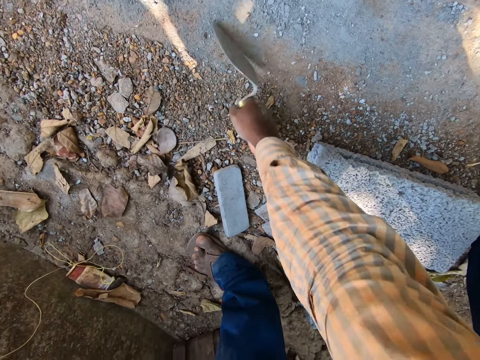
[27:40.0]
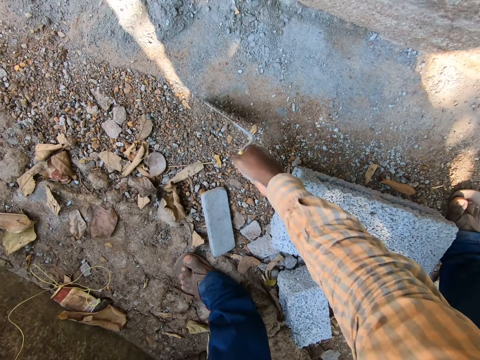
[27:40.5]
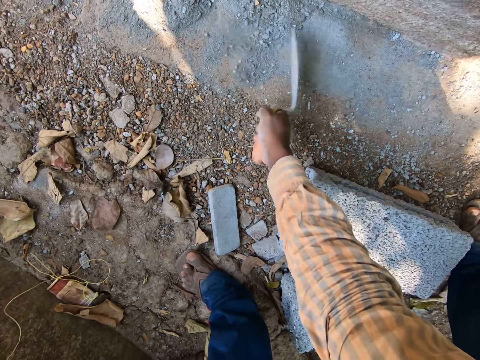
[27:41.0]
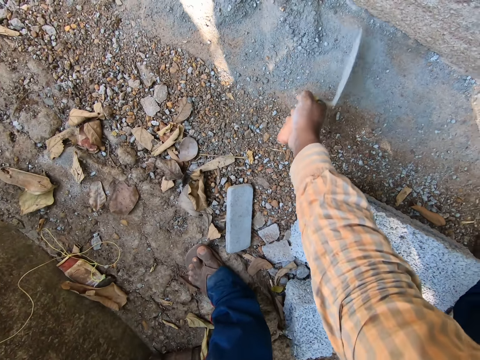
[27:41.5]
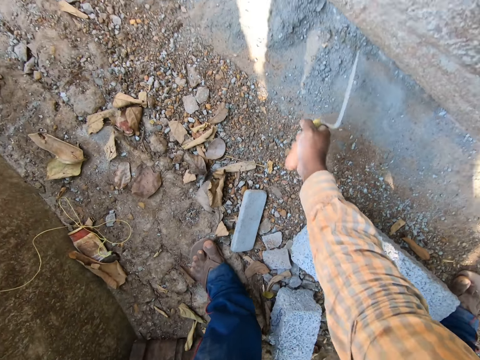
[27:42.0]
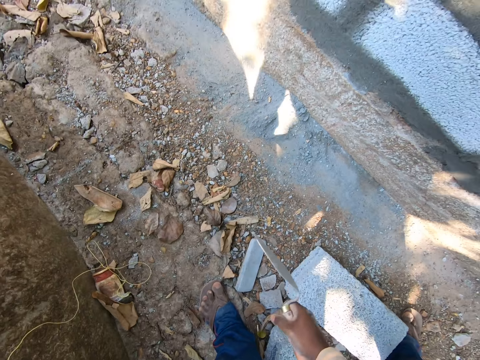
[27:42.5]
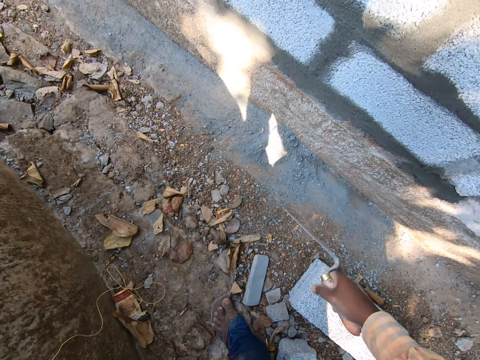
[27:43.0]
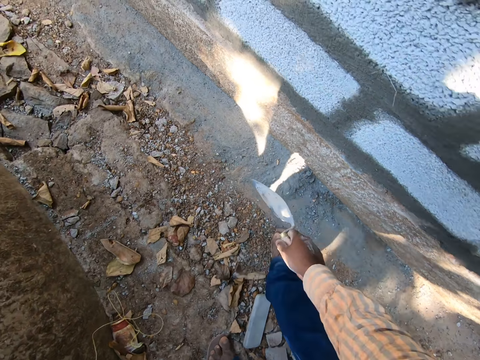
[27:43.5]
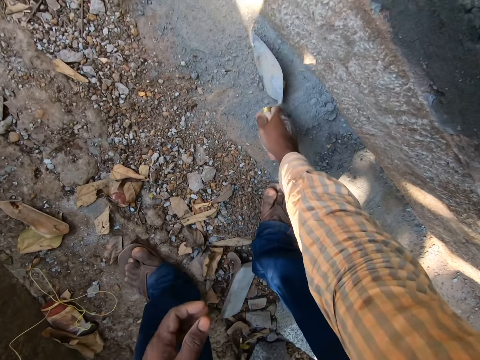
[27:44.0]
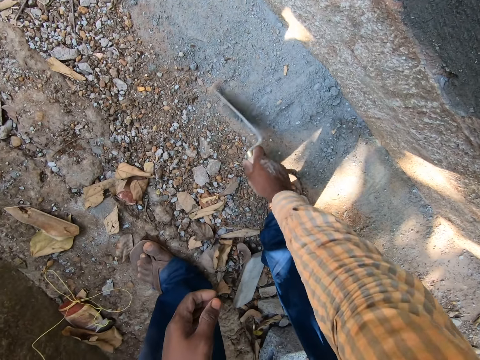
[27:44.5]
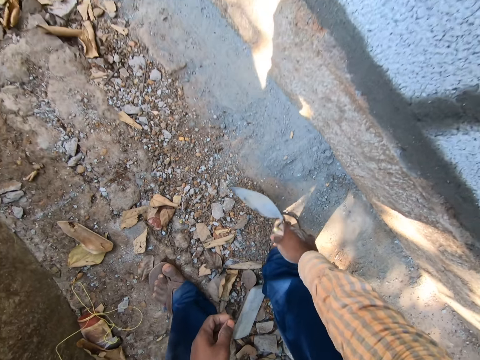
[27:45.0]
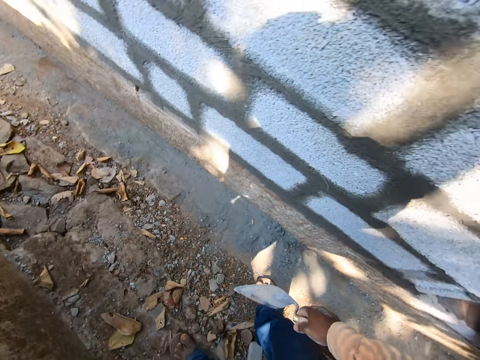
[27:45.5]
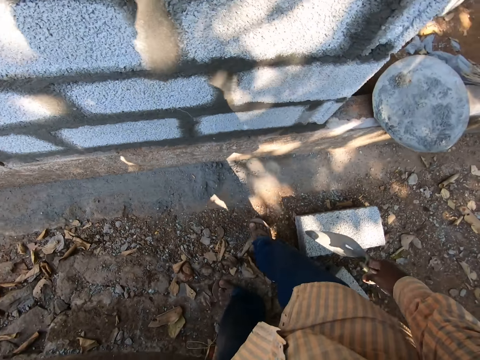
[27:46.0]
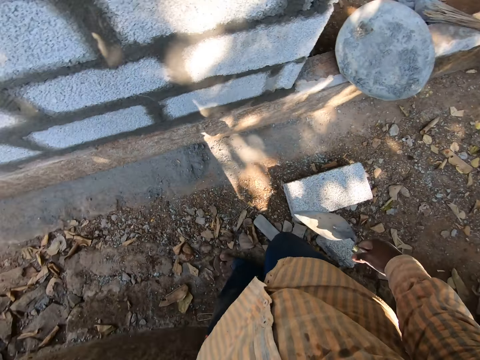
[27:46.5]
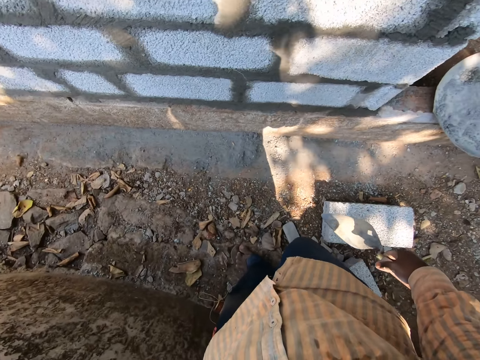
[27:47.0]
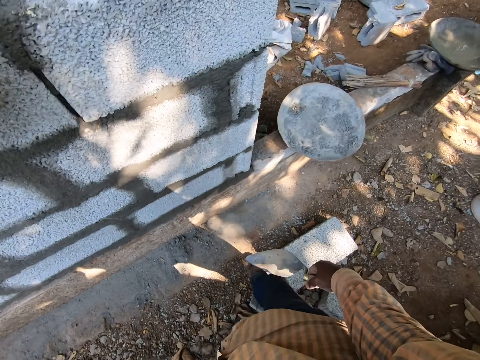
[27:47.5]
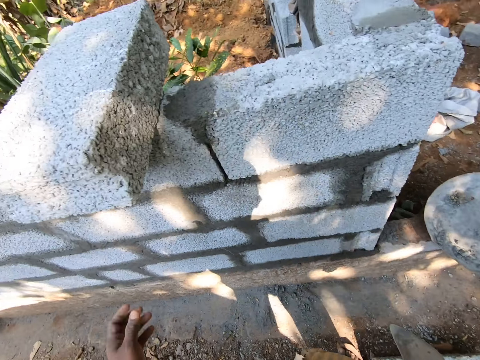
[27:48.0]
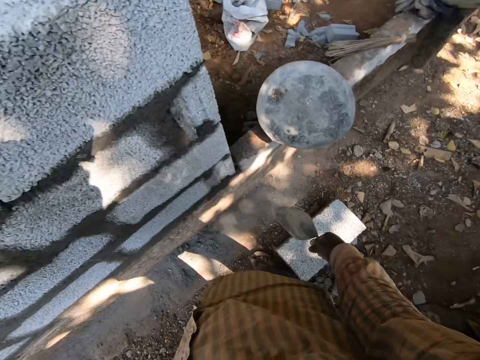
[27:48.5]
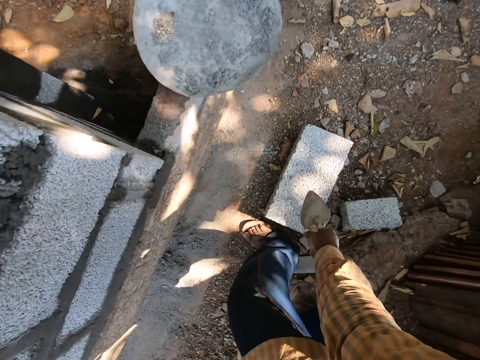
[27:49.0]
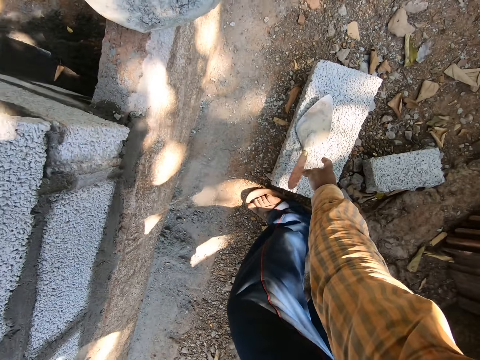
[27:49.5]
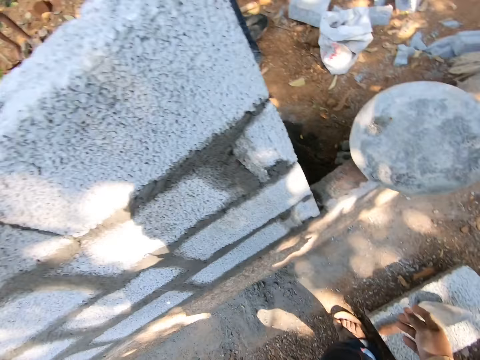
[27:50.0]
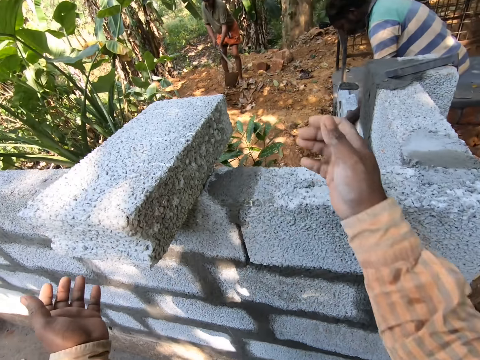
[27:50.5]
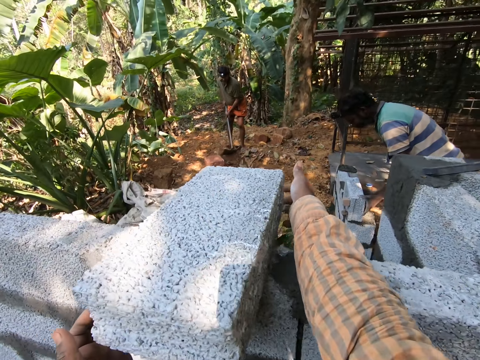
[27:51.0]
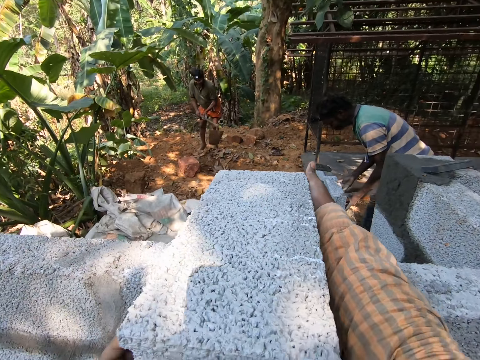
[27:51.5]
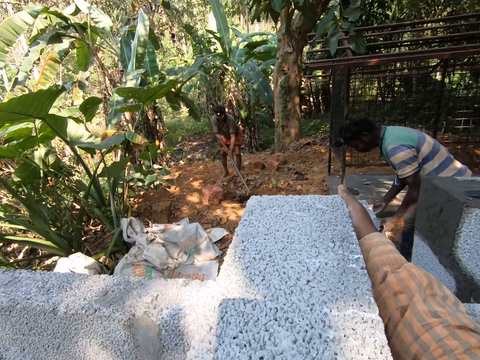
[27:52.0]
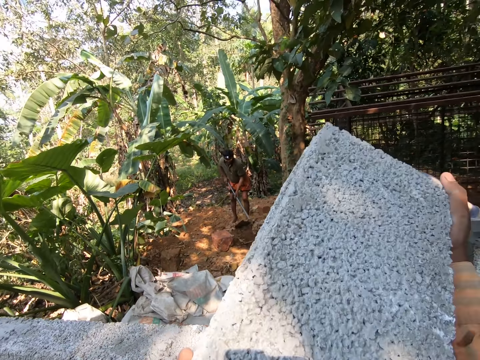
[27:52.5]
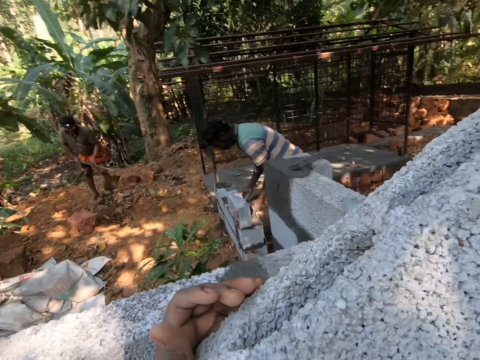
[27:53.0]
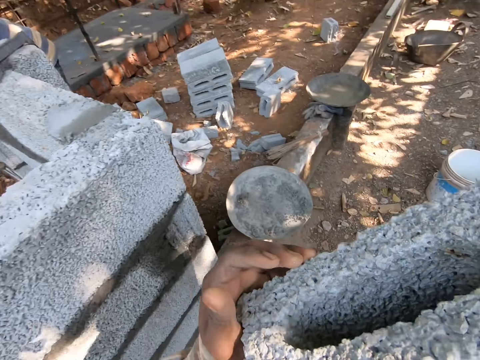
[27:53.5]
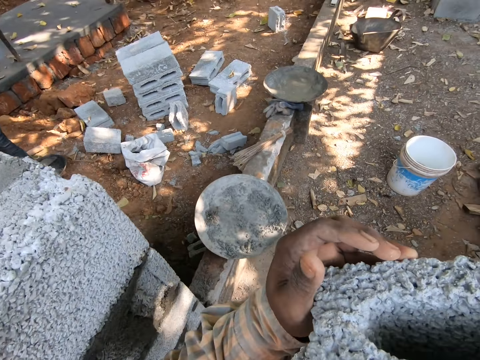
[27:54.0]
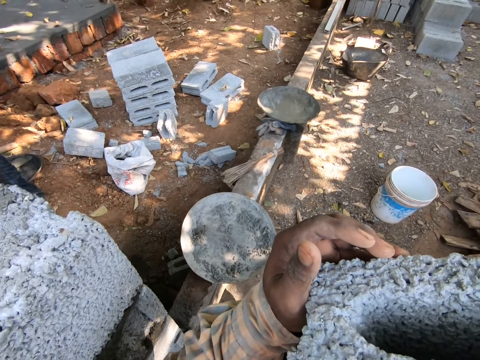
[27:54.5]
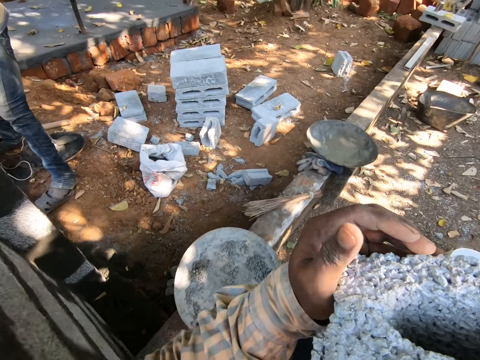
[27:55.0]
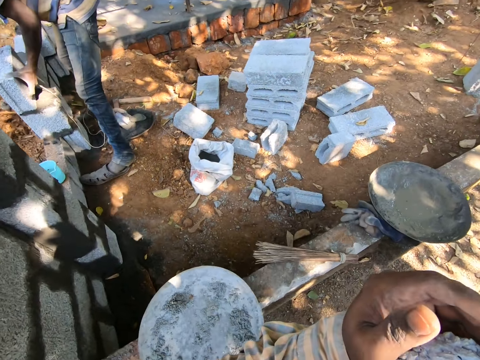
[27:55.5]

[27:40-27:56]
A man interacts with the camera wearer. The camera wearer drops the pointing trowel on a block with his right hand. The man holds a hoe with both hands. Another man touches a block on a stack of cemented blocks with both hands. The camera wearer carries a block from a fence with both hands.

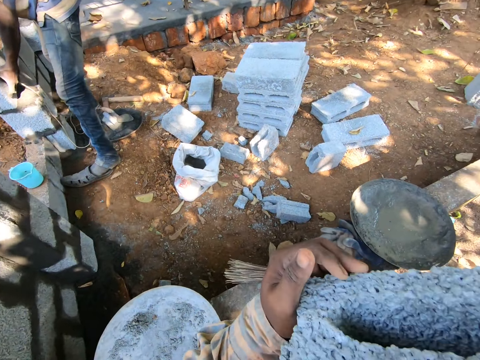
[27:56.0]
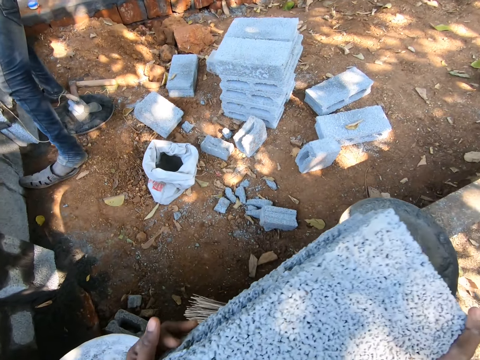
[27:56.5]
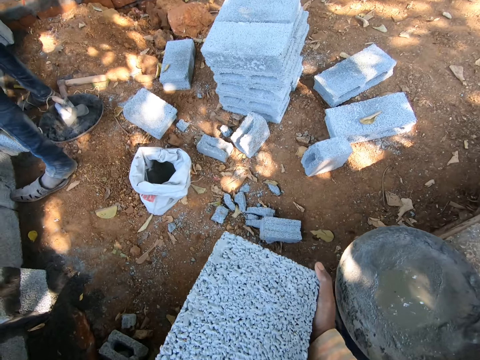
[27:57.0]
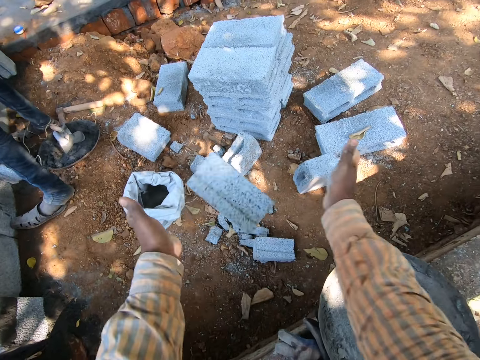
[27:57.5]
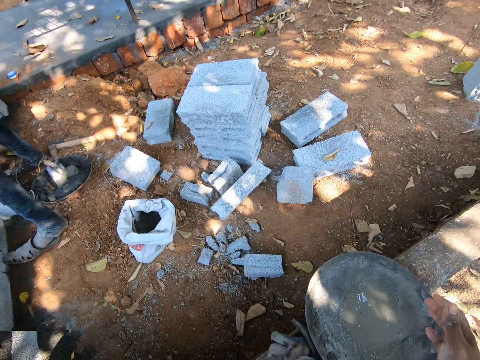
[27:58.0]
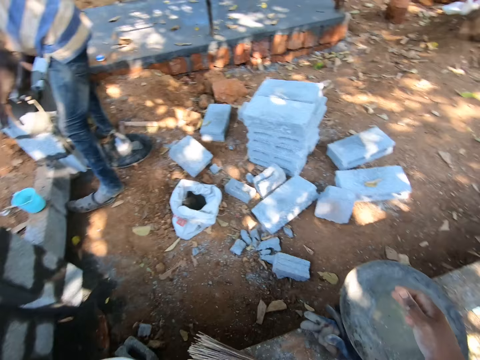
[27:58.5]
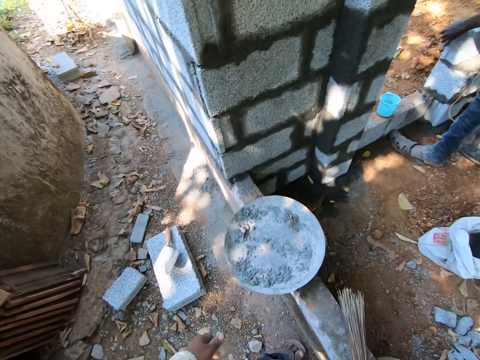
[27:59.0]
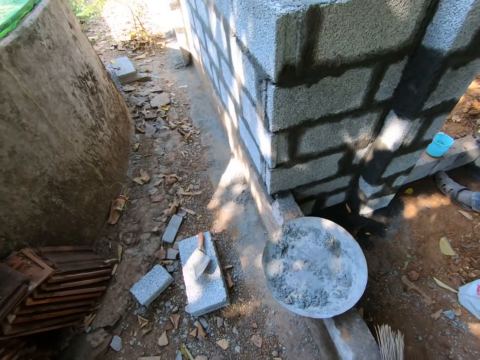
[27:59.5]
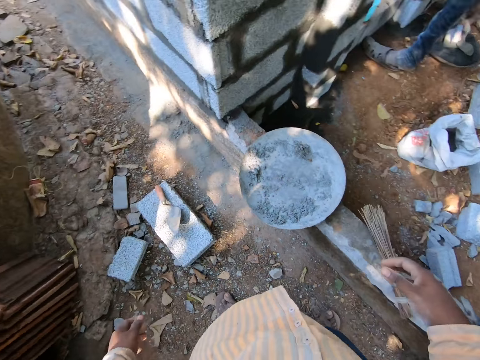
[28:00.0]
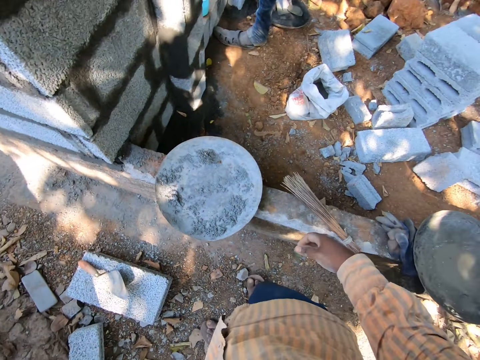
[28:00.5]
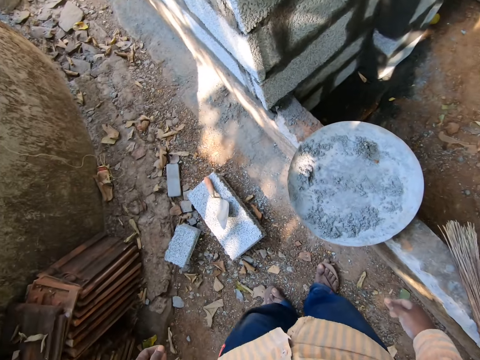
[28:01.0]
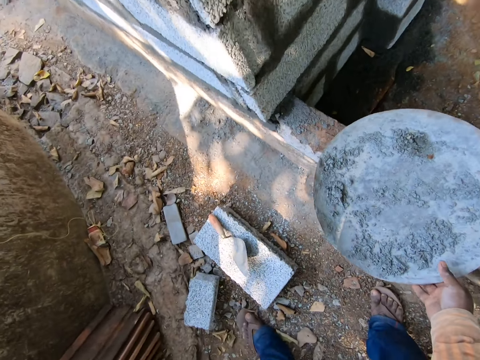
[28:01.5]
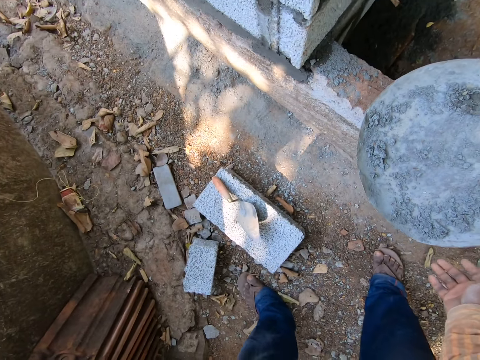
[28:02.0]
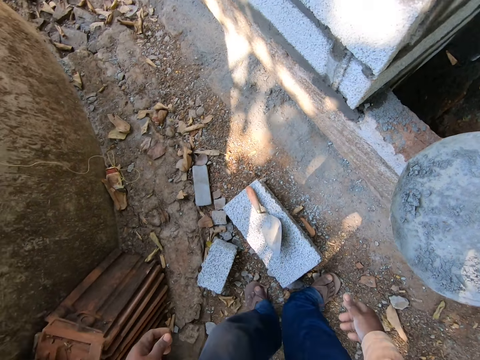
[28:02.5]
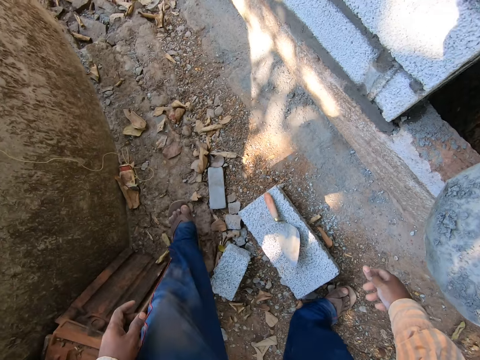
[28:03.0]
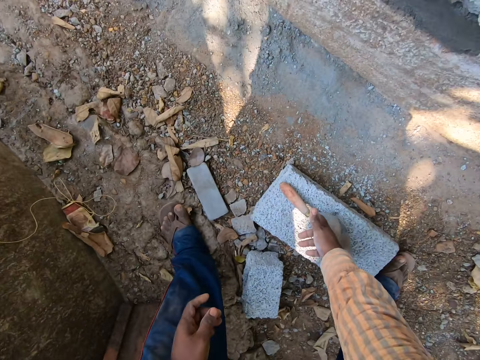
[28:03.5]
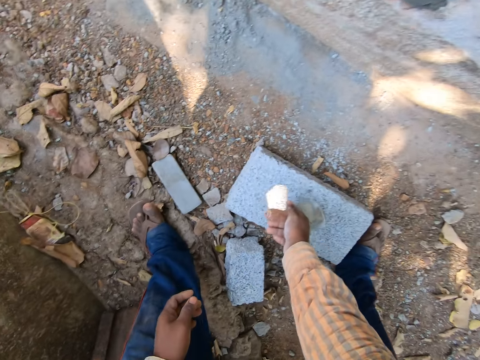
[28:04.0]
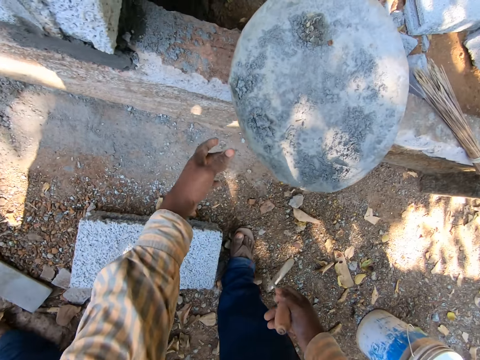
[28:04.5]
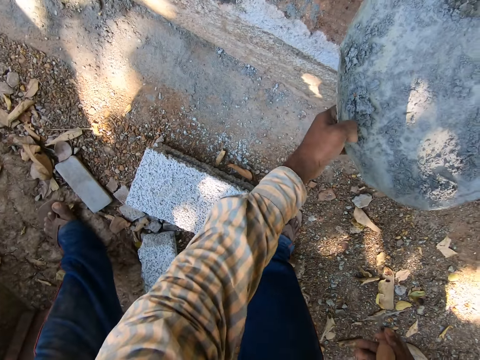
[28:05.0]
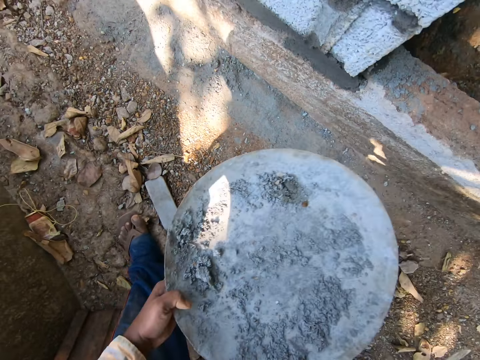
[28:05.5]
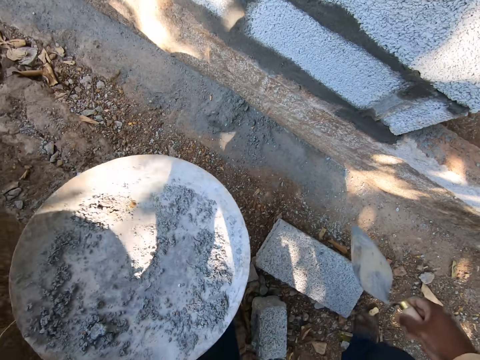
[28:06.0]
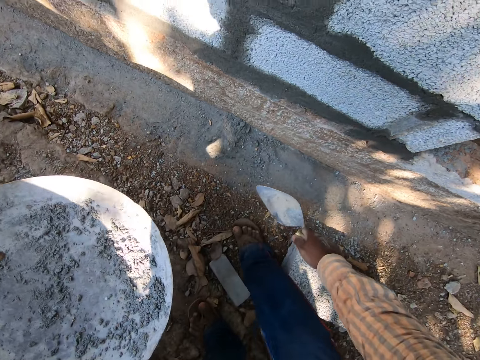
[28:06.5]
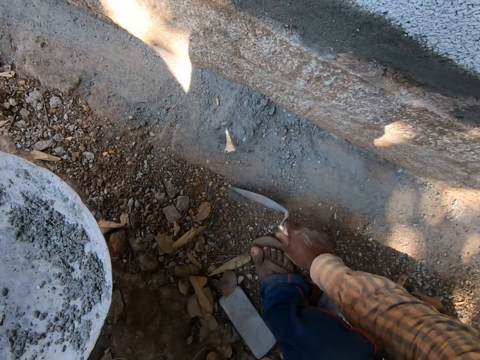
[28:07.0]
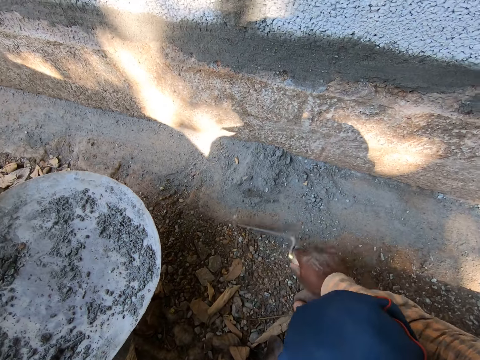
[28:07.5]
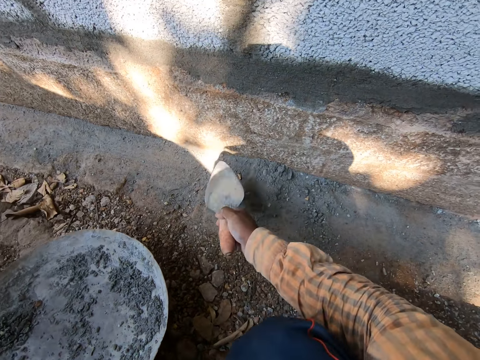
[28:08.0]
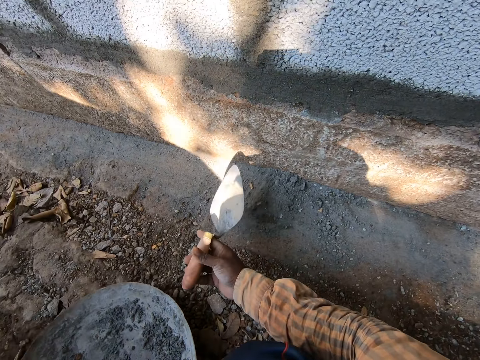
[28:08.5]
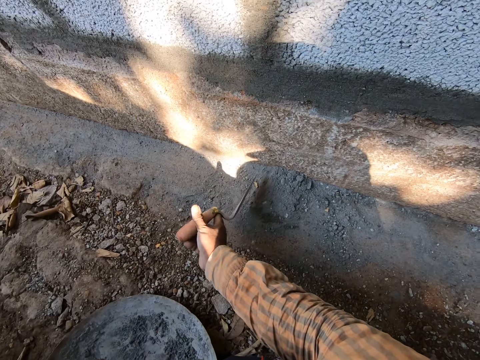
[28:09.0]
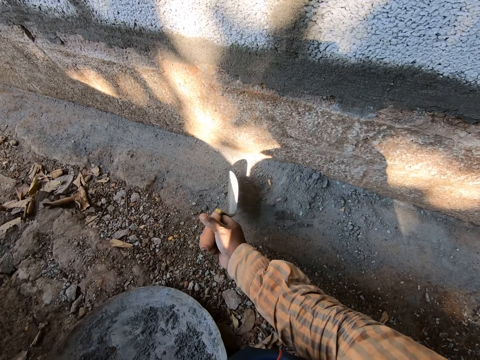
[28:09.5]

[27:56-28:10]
The camera wearer throws the block on the ground with both hands. He picks up the pointing hand trowel from the block with his right hand. He carries a head pan from the fence with his left hand. He collects concrete from the ground with the trowel. He separates dirt from the cement with the pointing trowel in his right hand.
